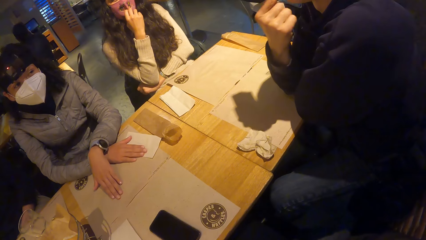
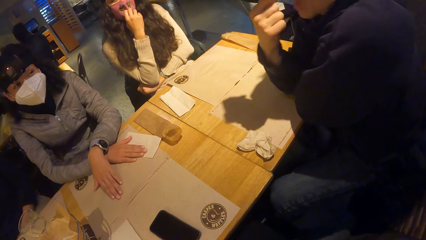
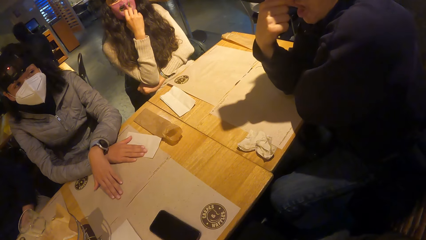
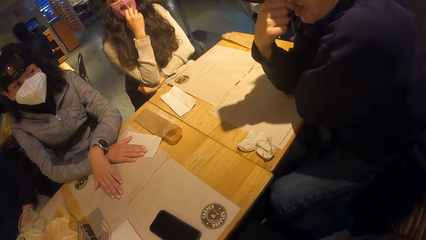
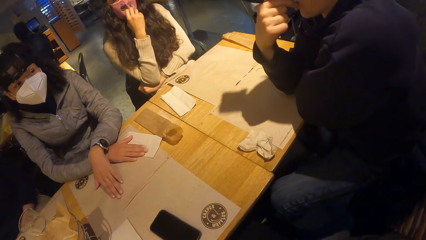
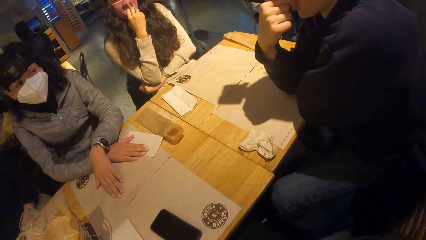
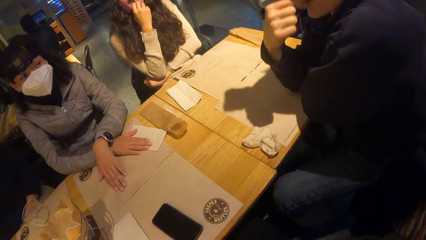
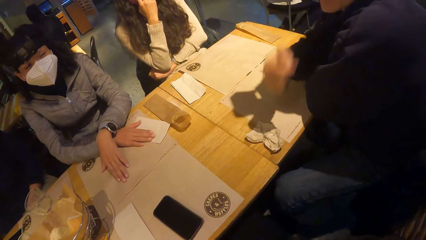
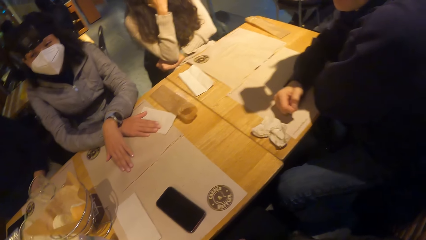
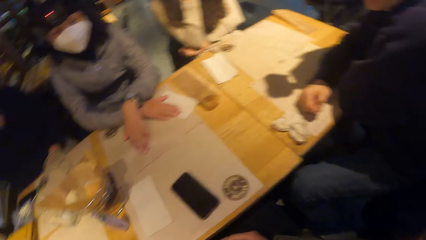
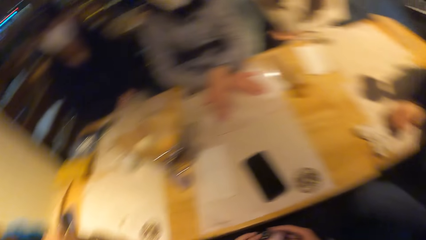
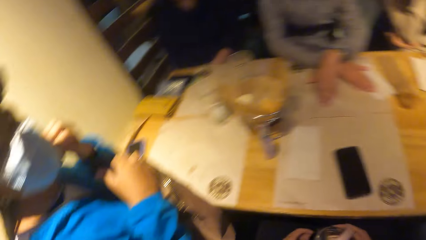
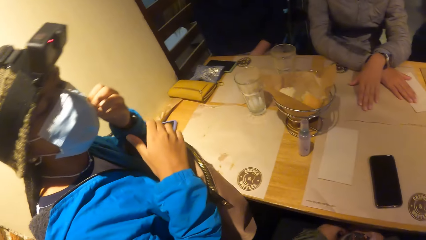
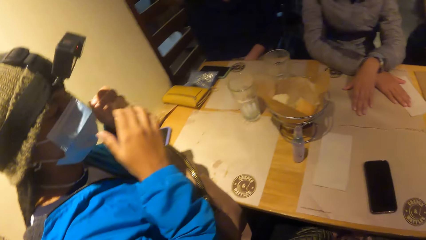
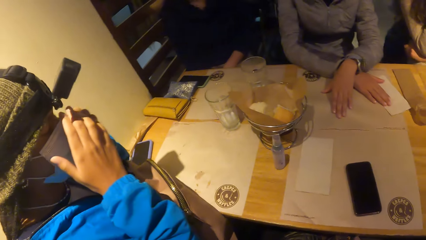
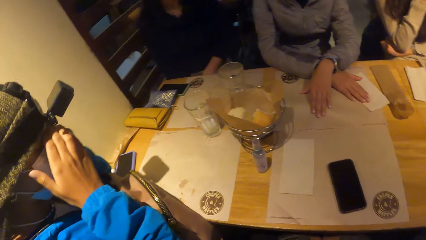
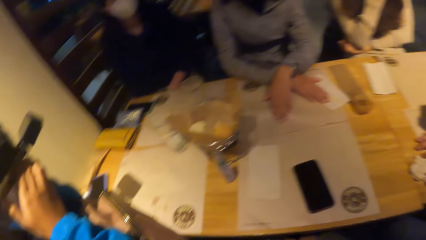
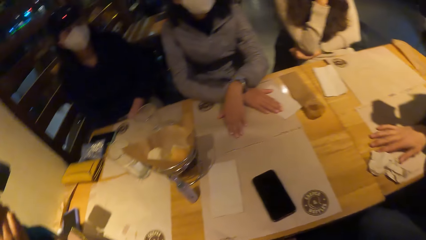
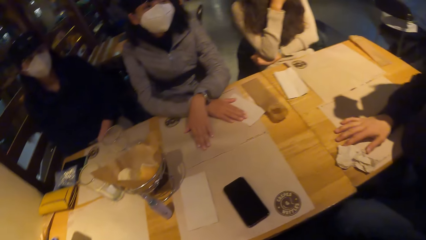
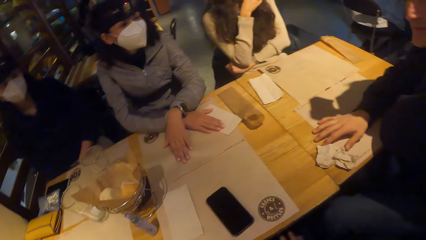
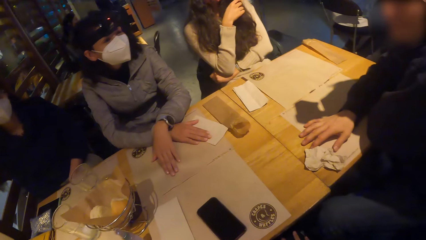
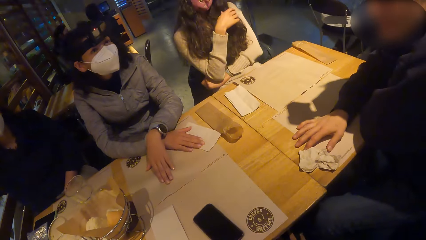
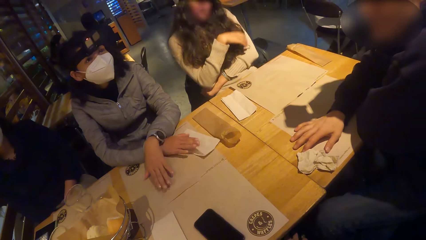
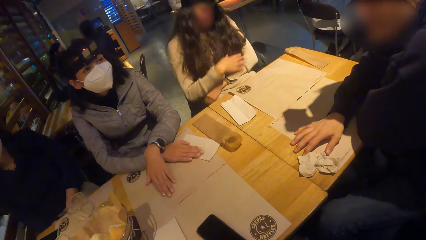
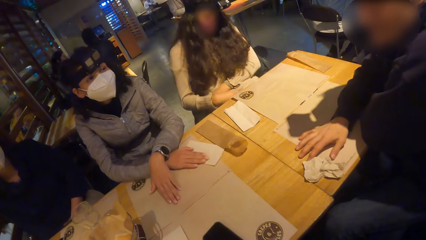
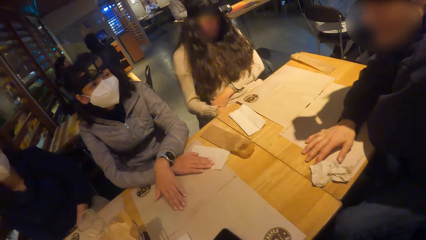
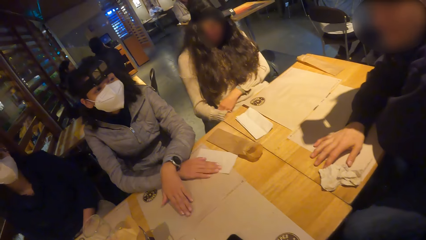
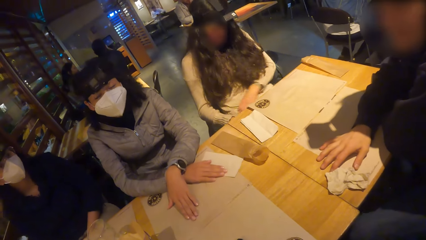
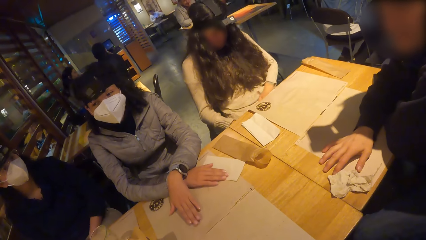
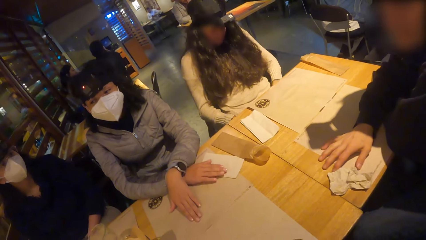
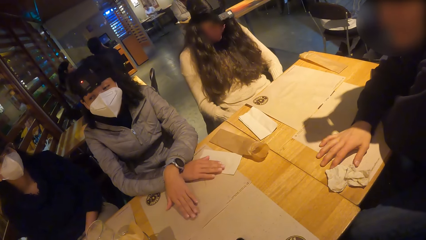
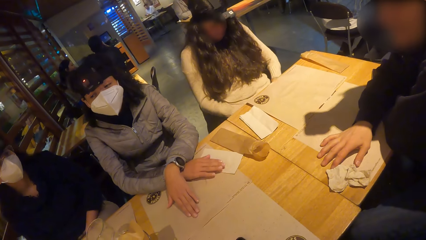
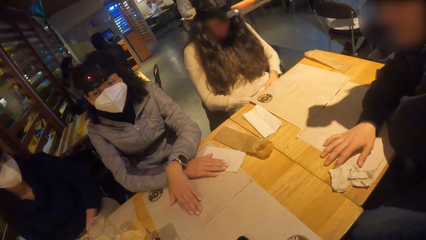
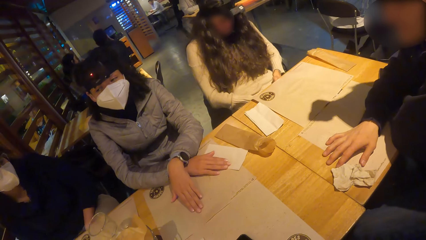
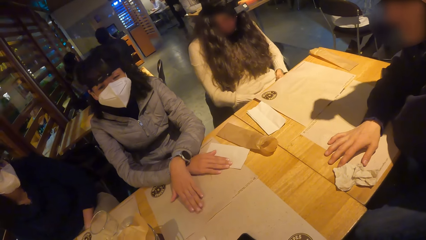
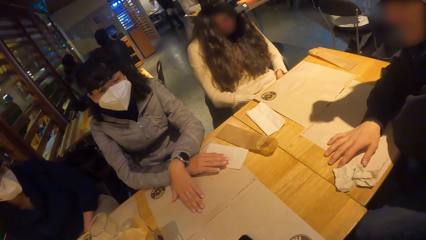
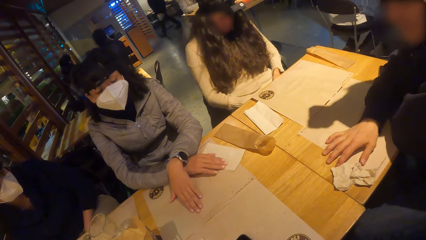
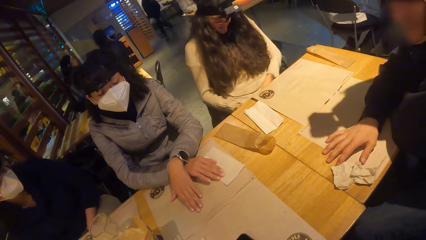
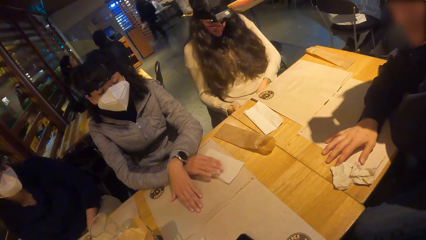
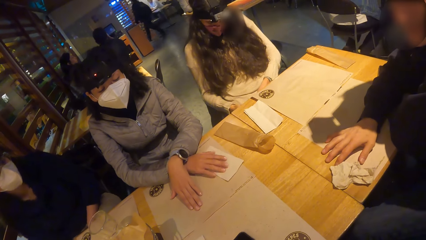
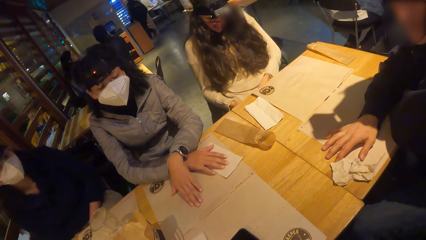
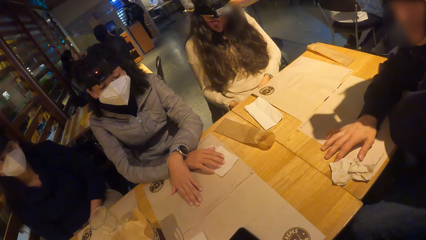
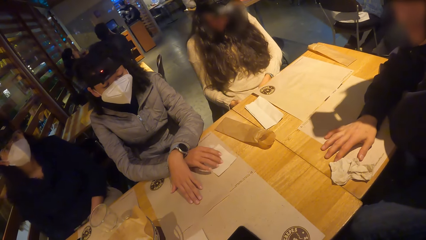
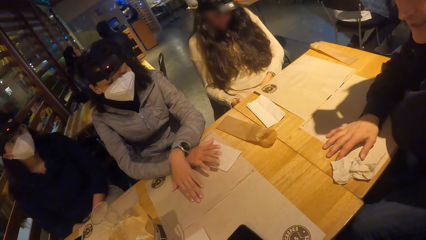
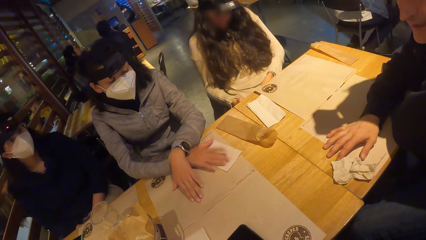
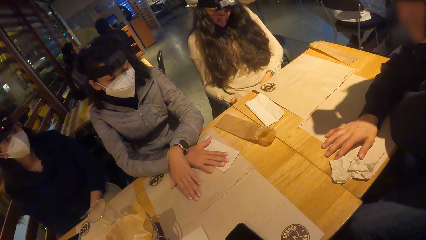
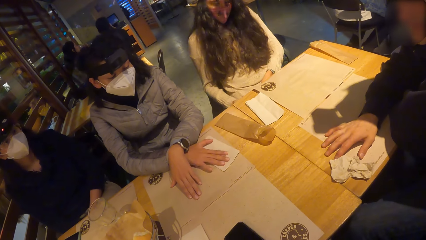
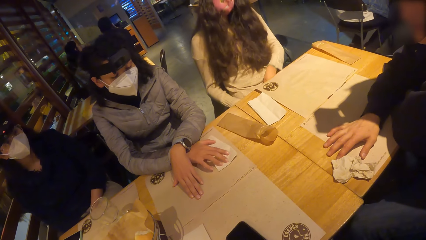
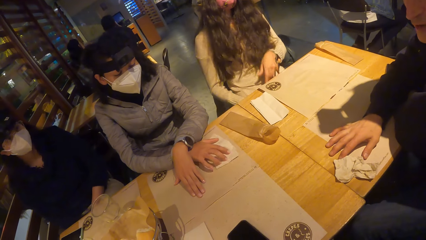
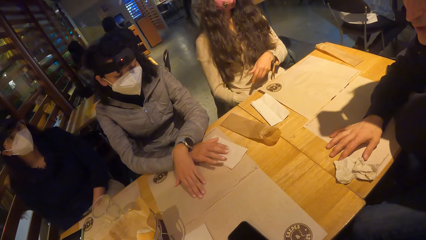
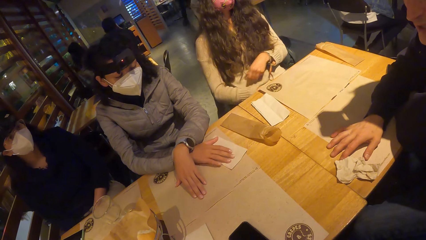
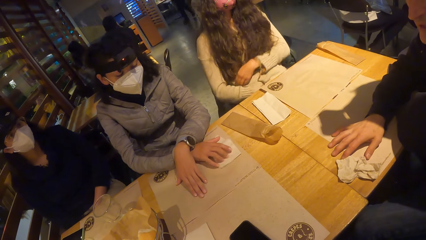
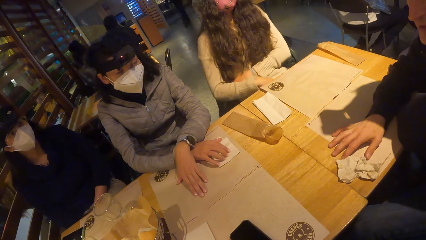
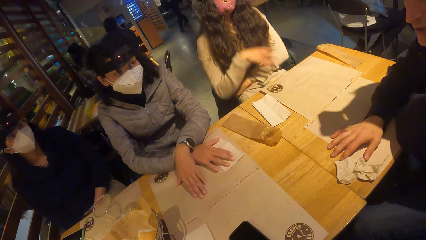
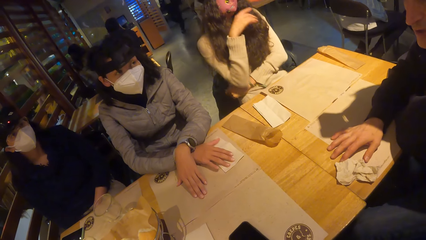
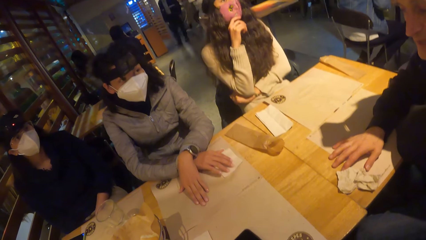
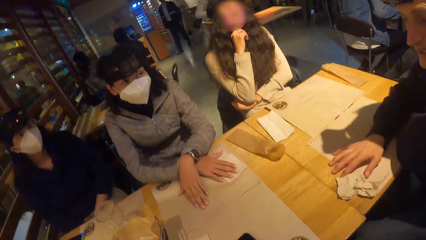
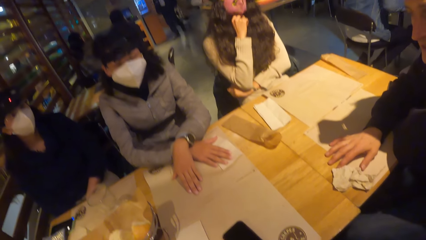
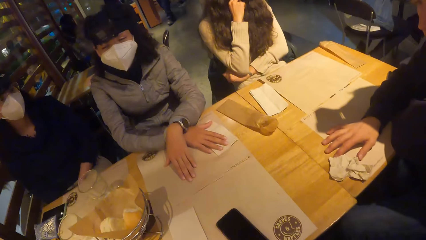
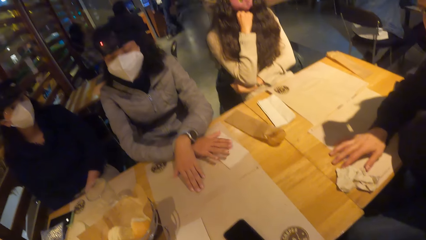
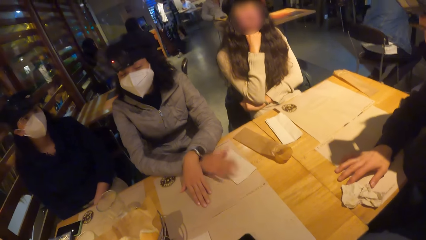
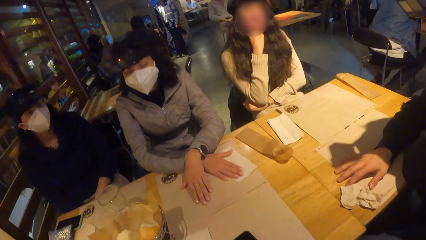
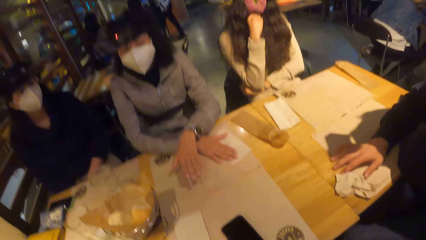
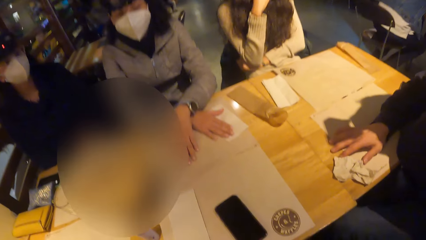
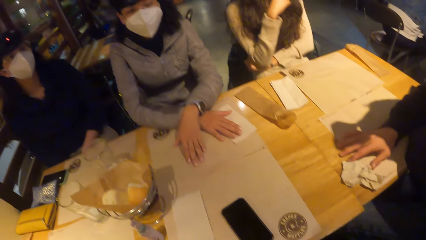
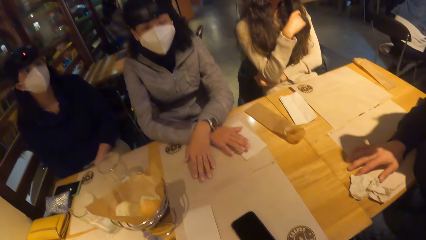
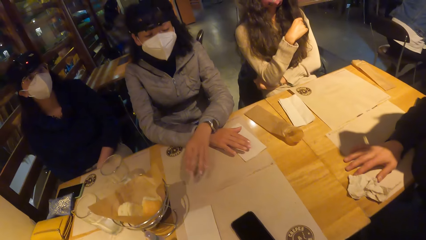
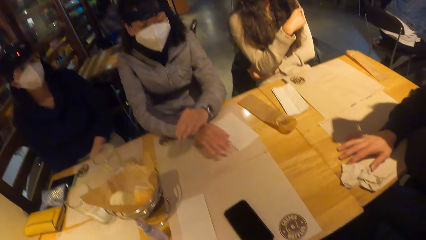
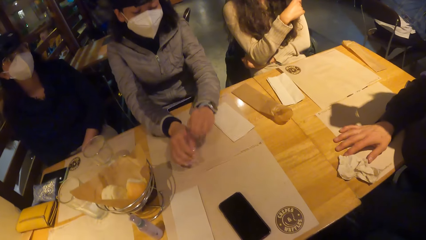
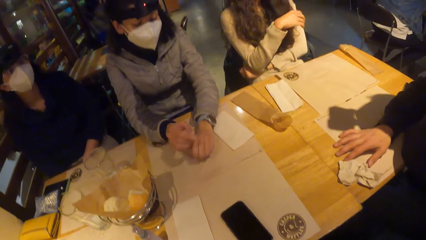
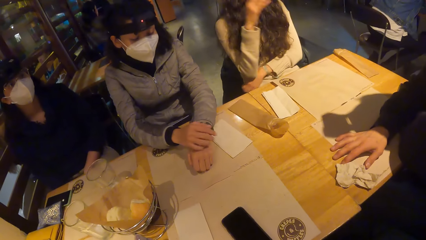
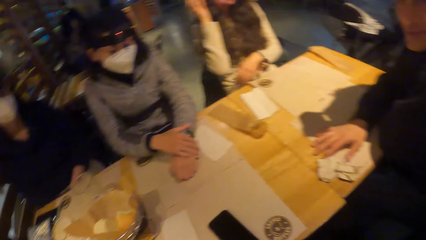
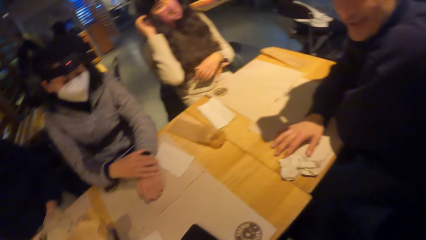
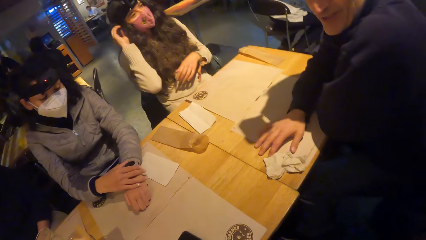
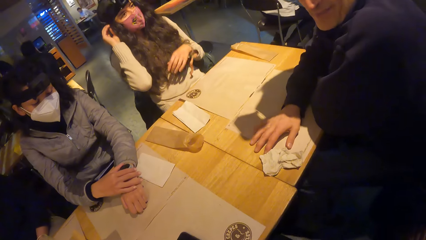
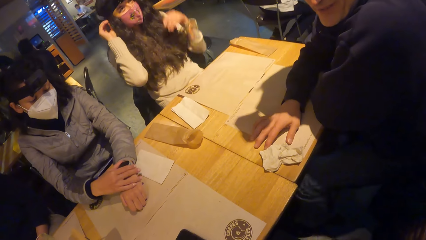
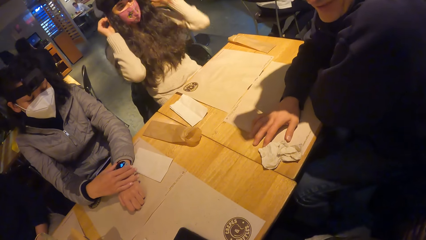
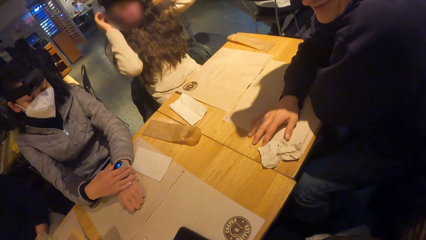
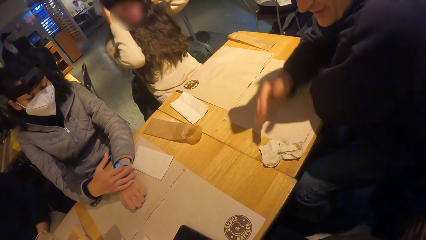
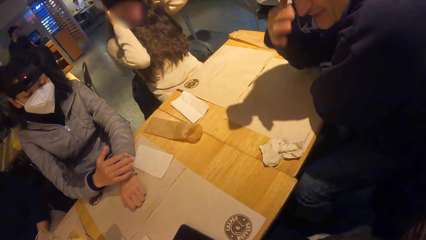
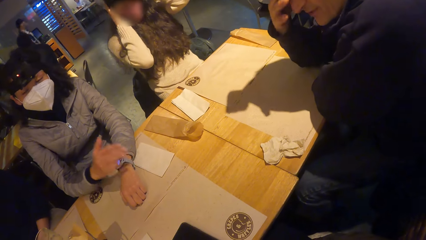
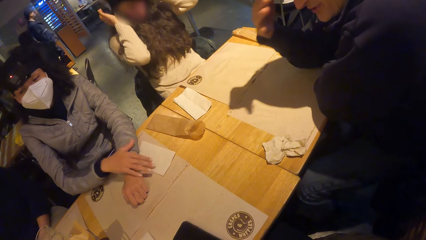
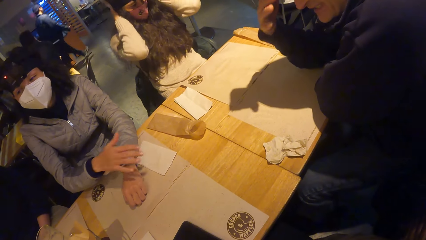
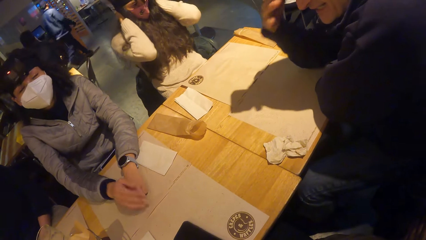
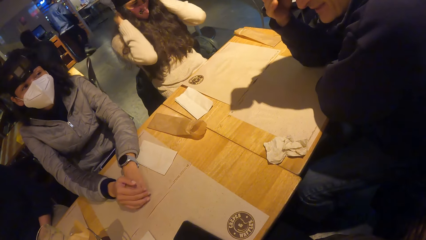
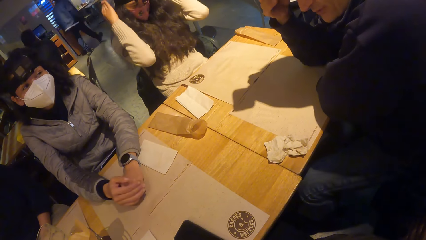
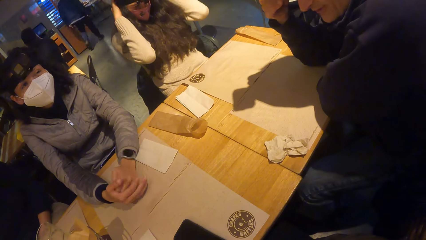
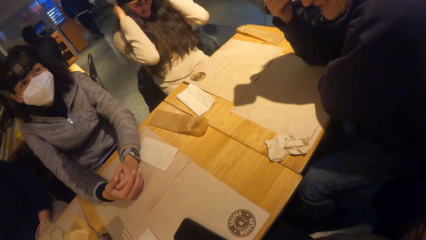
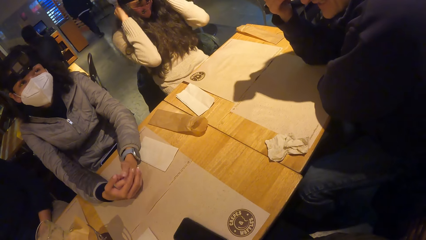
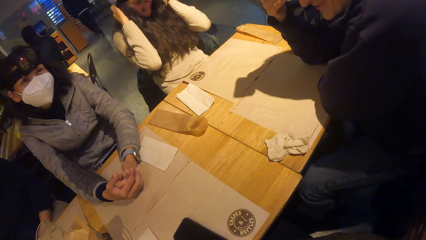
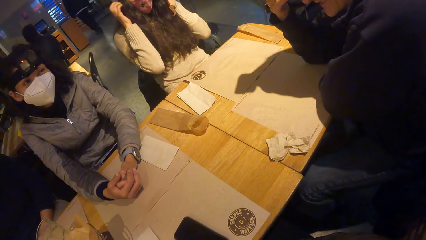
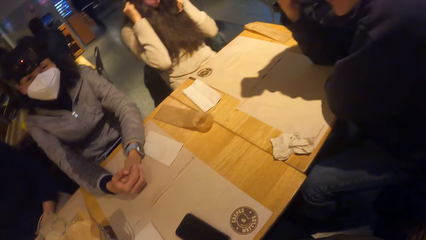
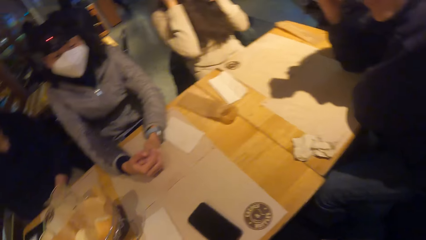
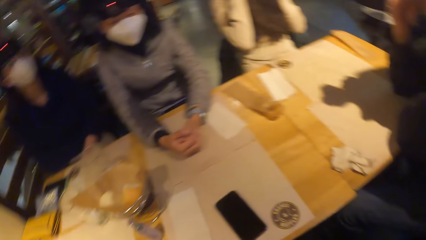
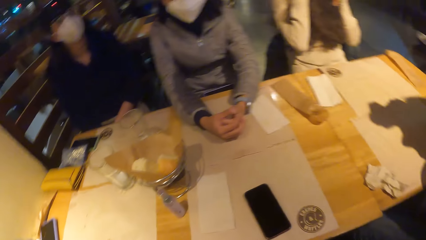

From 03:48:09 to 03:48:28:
A man makes a gesture. The camera wearer turns around the room. A woman adjusts her mask. Another woman hits the table. The second woman moves the napkin on the table mat with her right hand. The second woman moves a paper. The second woman touches a wrist watch on her left wrist with her right hand. A third woman adjusts her camera. The third woman rubs her hair with both hands.
